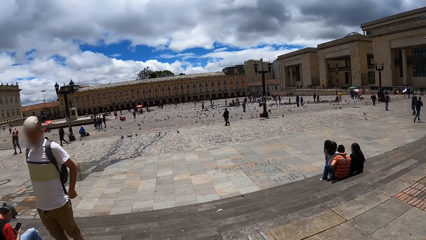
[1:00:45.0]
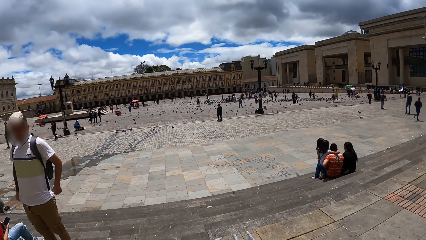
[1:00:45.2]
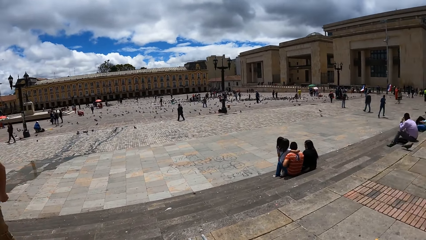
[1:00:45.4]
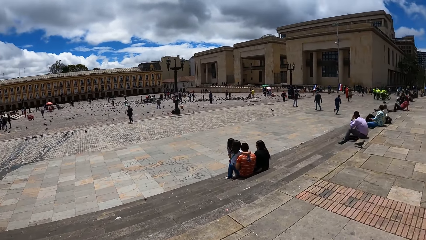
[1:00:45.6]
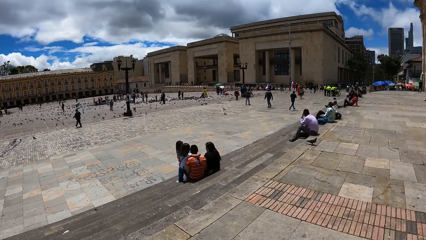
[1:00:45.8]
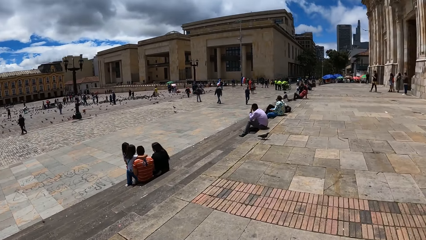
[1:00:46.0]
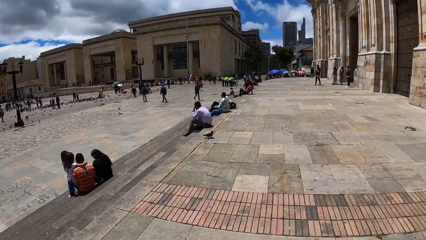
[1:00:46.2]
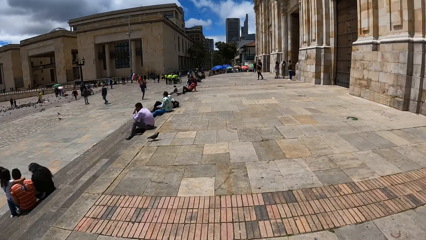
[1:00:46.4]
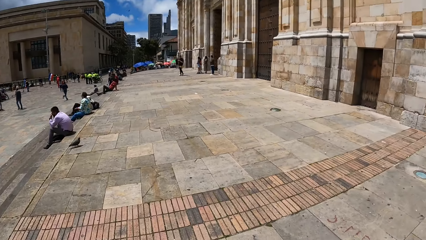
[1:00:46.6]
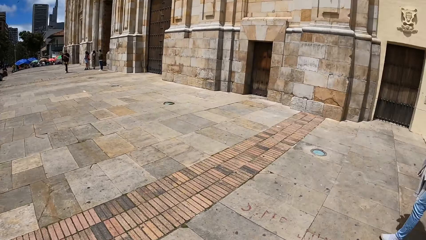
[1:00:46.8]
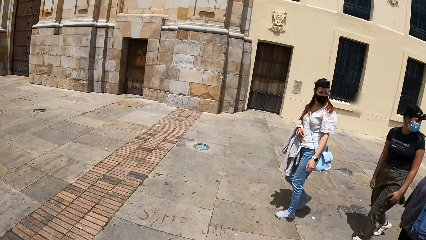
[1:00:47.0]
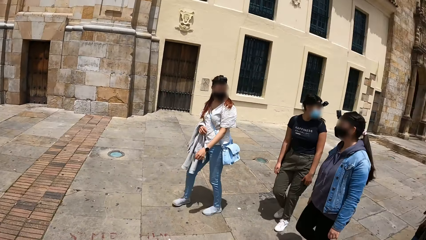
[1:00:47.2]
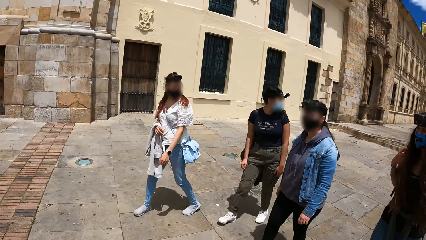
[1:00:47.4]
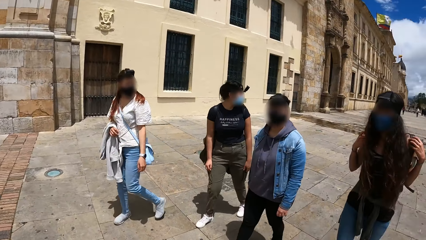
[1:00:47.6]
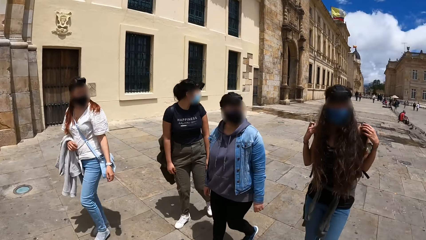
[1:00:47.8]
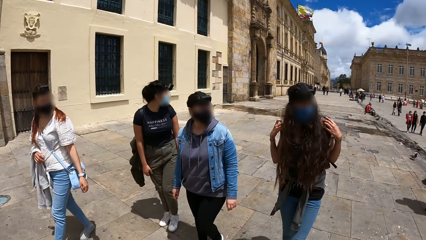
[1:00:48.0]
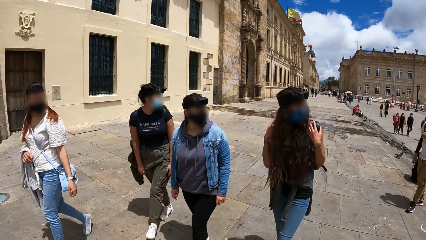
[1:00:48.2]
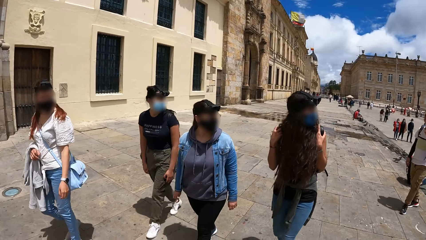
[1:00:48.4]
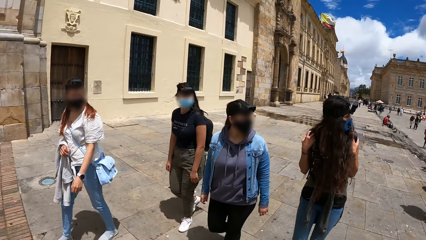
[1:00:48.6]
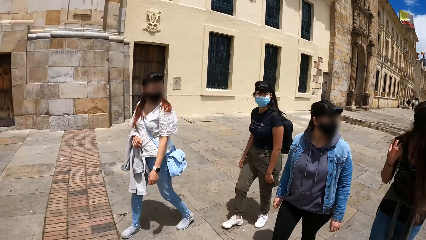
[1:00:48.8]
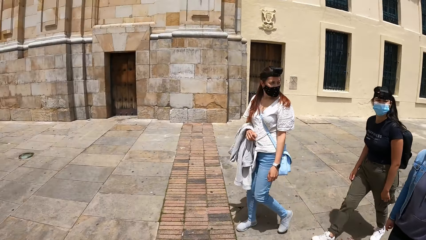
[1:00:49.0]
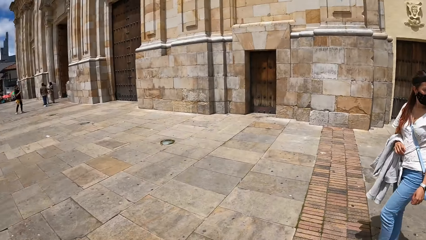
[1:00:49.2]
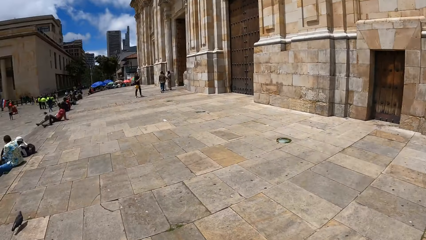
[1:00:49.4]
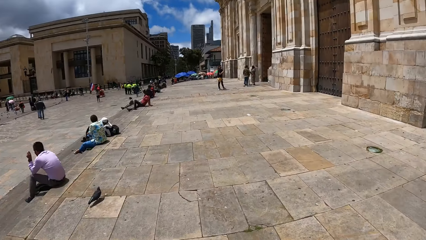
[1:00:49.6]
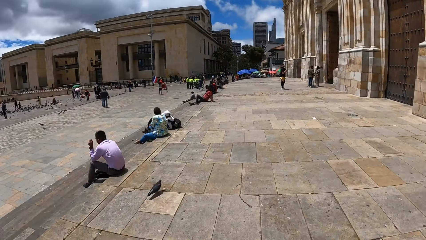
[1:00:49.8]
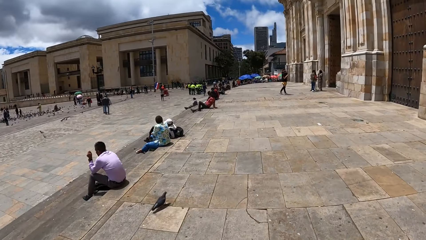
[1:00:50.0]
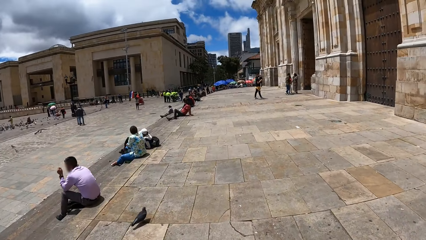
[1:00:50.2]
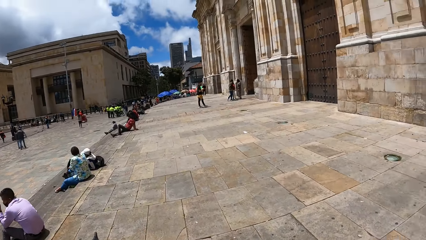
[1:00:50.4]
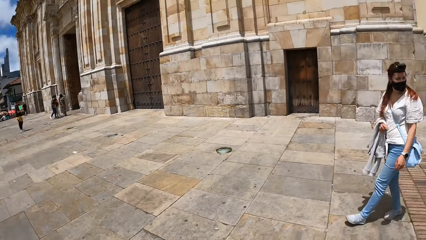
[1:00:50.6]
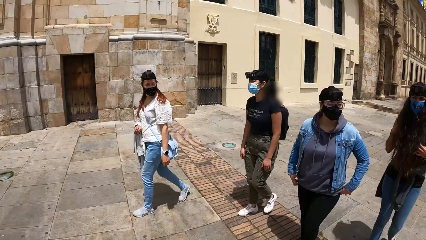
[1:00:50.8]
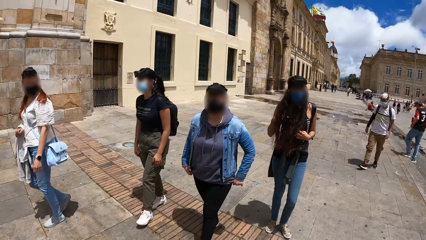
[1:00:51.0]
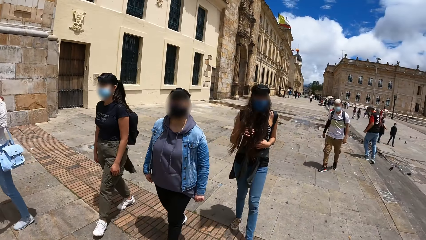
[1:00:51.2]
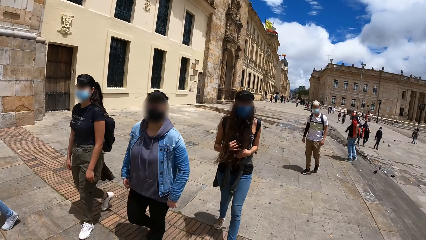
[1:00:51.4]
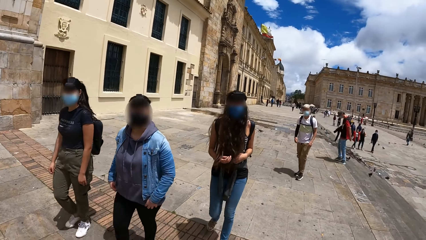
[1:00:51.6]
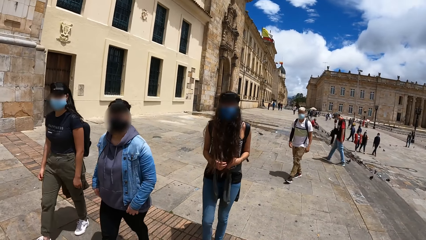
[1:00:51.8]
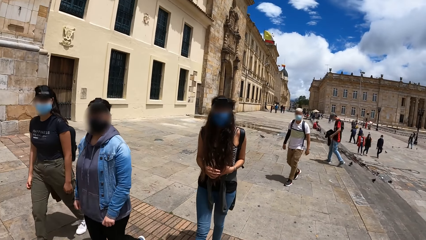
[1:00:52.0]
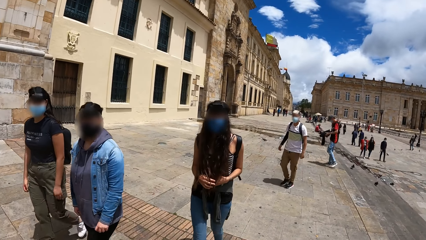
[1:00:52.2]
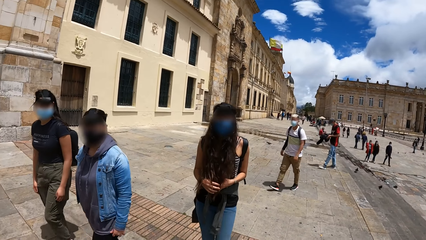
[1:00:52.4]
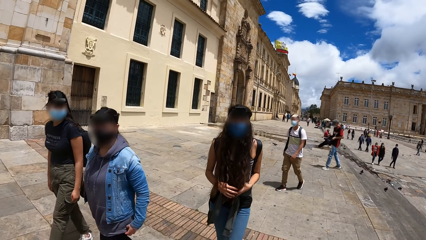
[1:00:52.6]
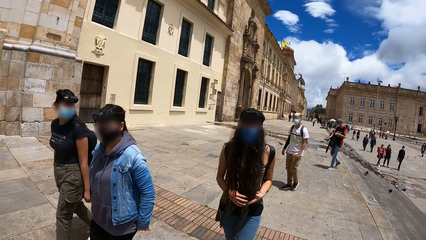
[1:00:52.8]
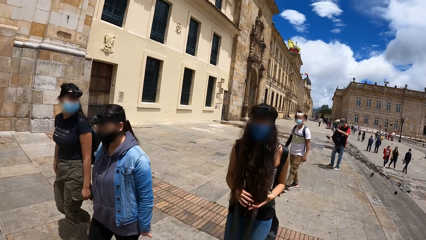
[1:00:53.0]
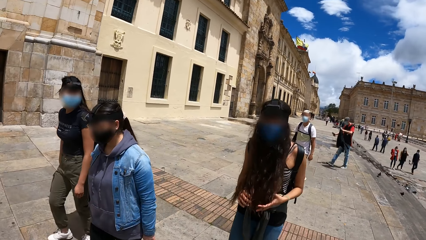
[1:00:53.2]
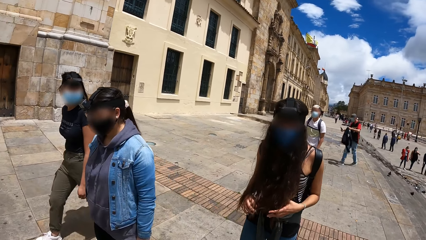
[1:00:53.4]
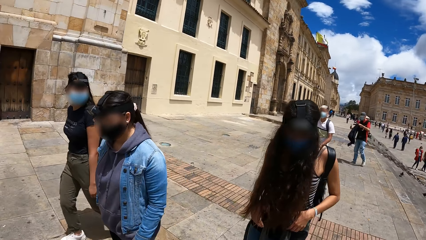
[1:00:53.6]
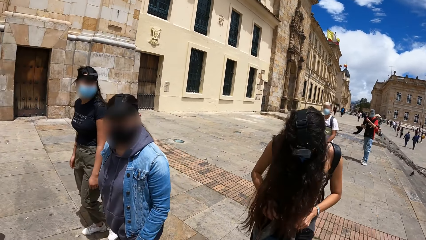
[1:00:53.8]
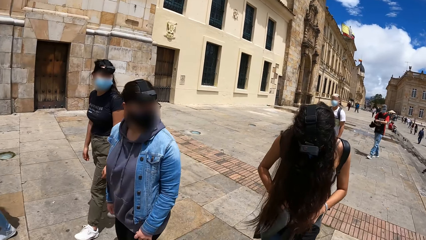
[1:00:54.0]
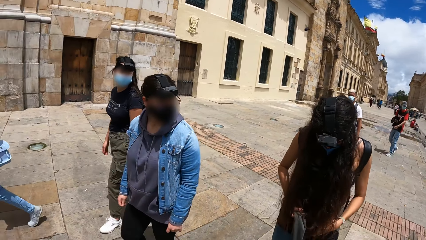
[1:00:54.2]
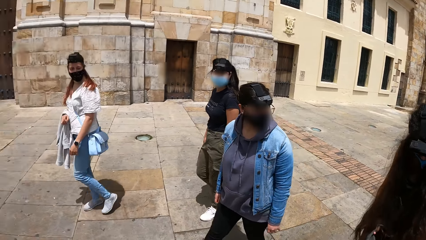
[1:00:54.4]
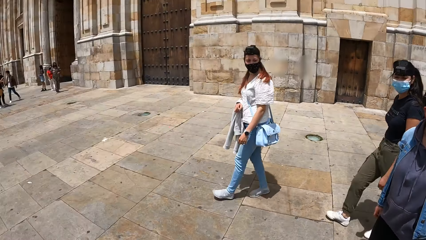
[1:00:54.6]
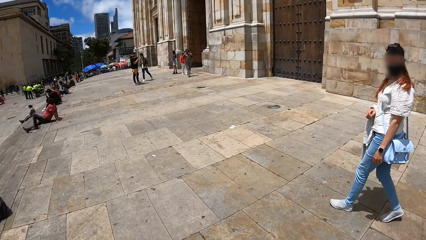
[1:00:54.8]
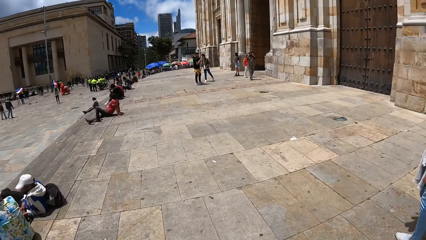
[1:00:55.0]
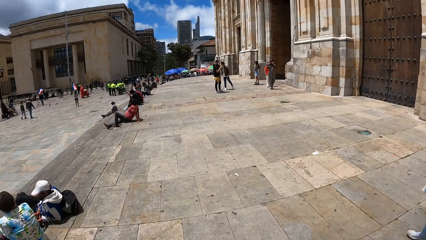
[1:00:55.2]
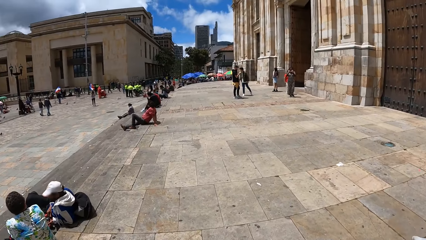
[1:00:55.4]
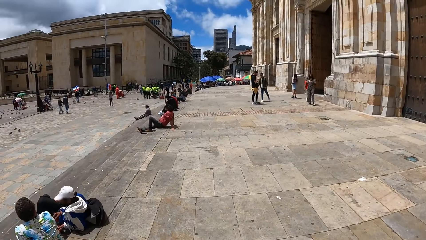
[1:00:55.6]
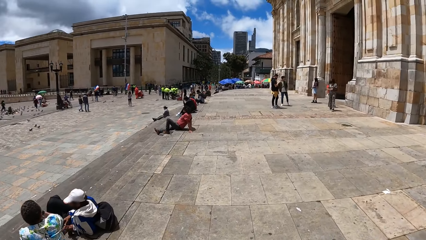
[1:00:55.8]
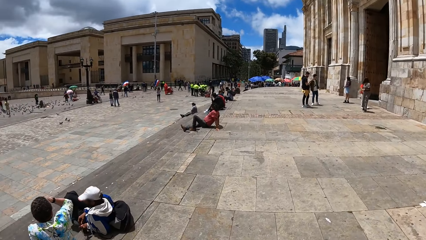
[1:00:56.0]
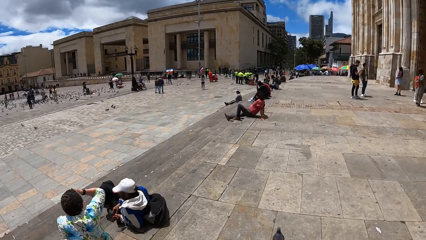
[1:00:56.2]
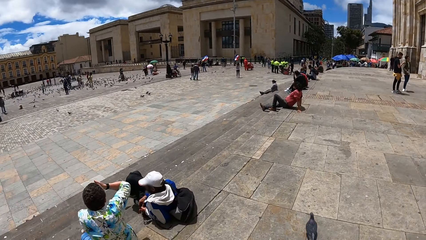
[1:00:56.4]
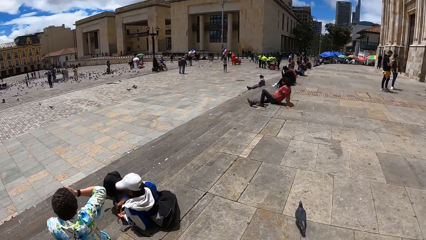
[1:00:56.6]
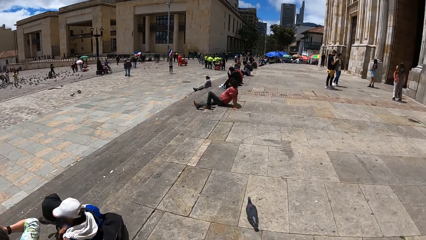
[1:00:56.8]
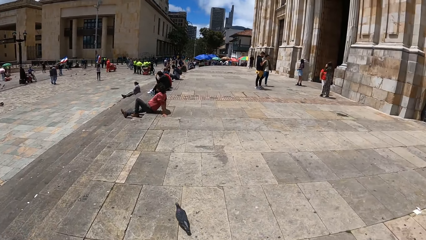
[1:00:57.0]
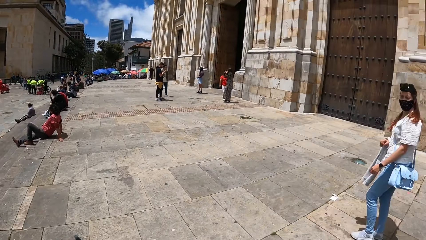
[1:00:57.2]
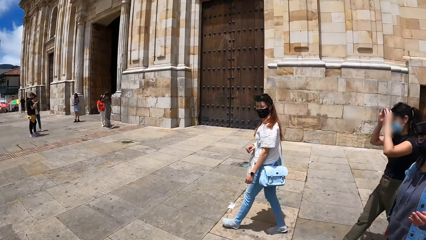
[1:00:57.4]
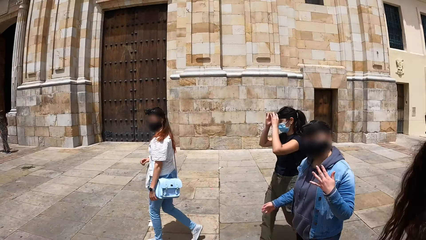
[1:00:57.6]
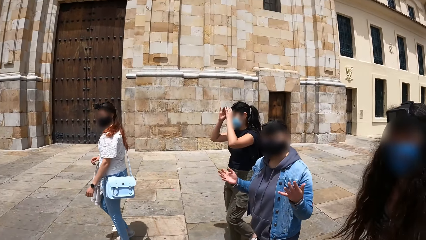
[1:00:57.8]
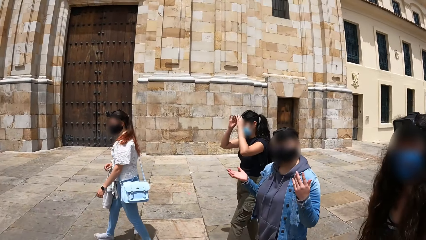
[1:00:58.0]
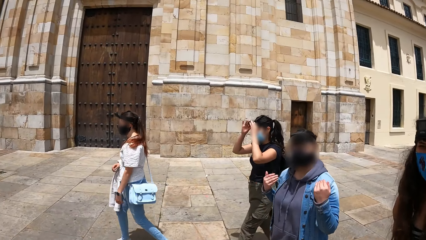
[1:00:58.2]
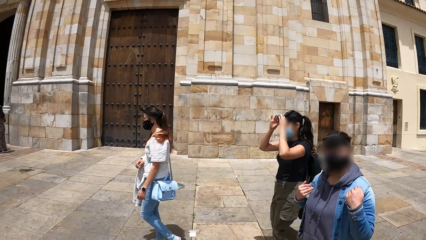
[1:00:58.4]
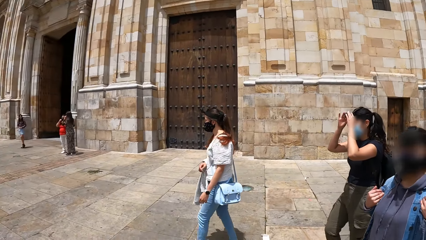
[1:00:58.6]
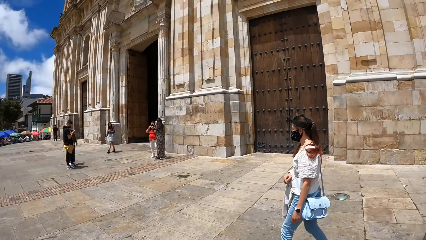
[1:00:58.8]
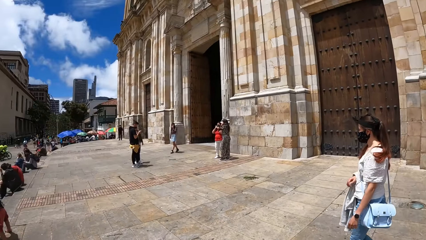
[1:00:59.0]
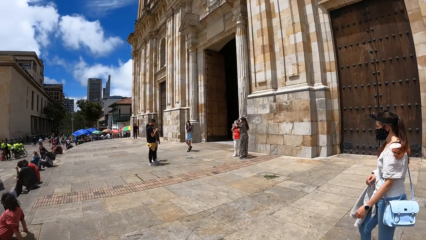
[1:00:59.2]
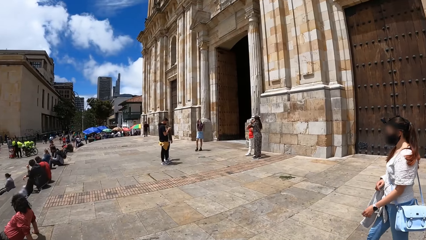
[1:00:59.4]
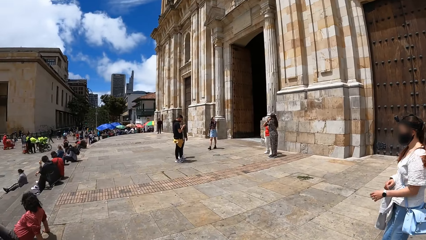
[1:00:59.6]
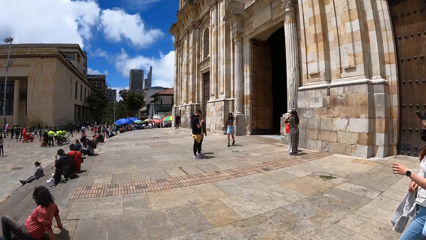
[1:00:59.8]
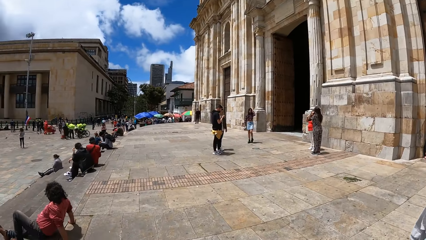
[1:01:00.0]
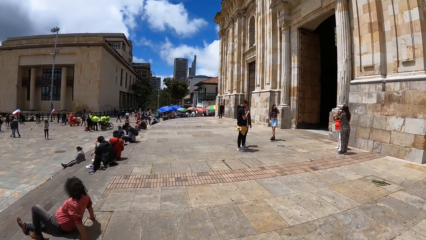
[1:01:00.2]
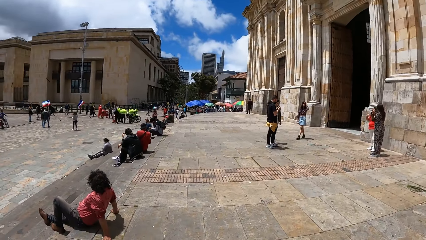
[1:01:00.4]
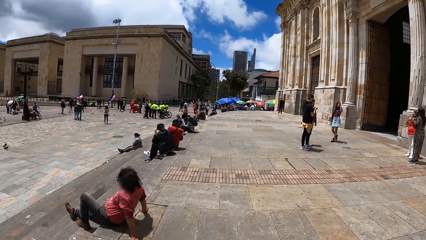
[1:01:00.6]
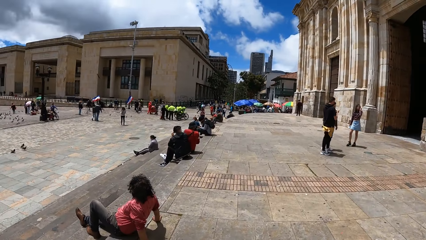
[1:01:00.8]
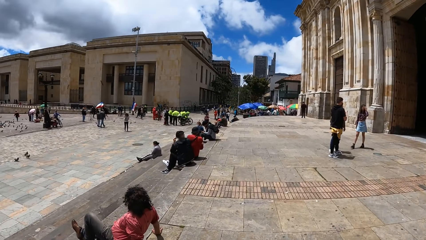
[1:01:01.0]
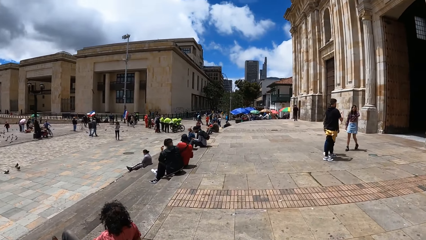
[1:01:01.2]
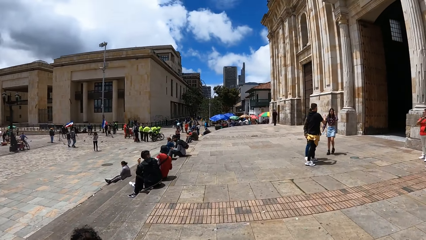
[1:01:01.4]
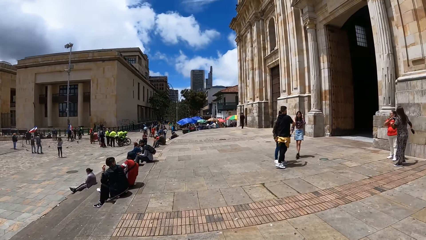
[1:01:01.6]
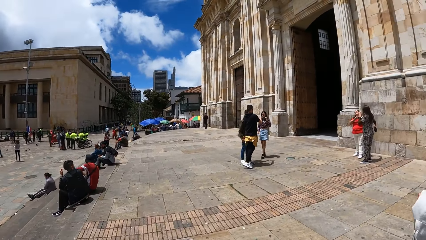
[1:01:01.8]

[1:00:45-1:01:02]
The camera wearer turns around. They walk around. They turn around. A woman adjusts the handles of her bag with her hands. A person, another person, a third person and a fourth person walk around. The camera wearer turns around. They walk around. The four persons walk around again. The woman grabs the sleeve of a jacket on her waist with her right hand. She grabs the sleeve of the jacket on her waist with her left hand. The camera wearer turns around. They walk around. Another woman adjusts a camera on her head with her hands. The camera wearer turns around. The four persons walk around again. The camera wearer turns around. They walk around.
